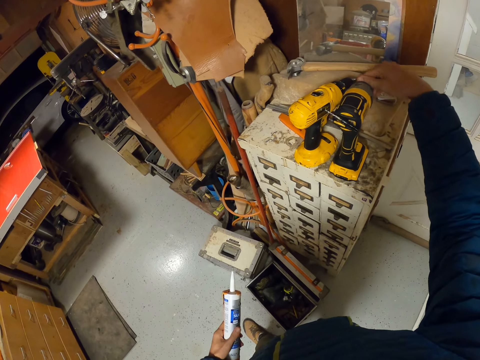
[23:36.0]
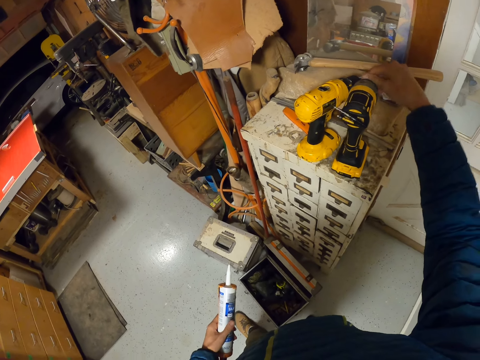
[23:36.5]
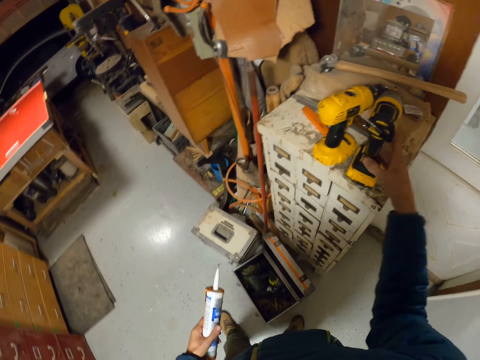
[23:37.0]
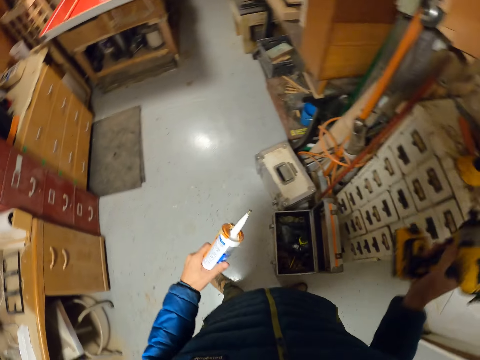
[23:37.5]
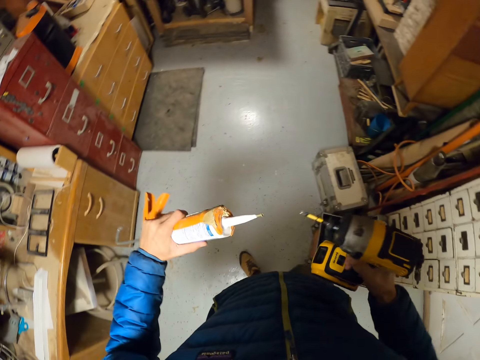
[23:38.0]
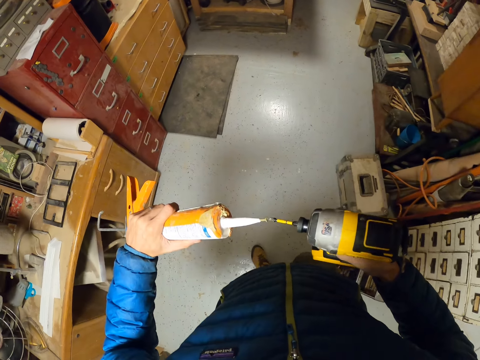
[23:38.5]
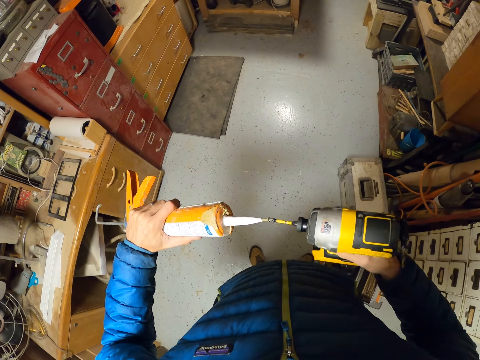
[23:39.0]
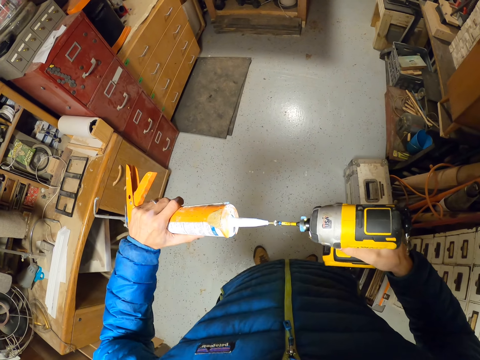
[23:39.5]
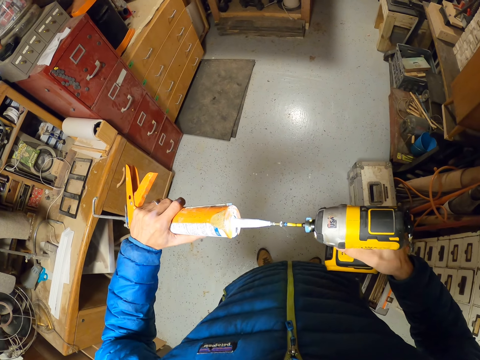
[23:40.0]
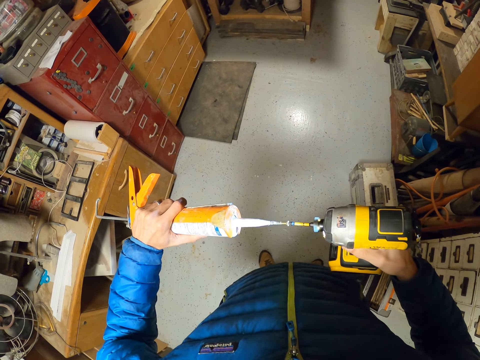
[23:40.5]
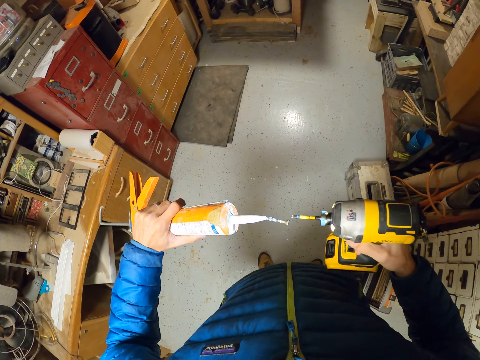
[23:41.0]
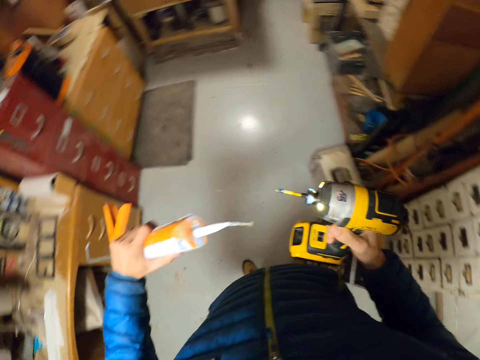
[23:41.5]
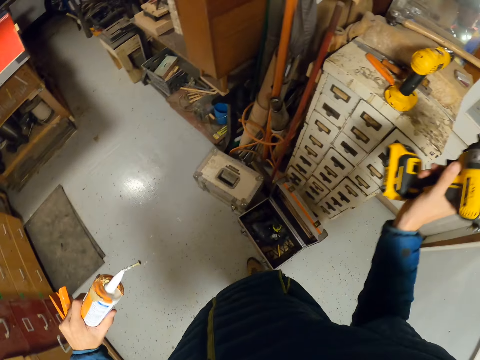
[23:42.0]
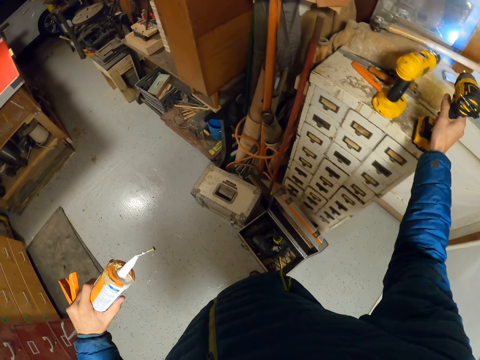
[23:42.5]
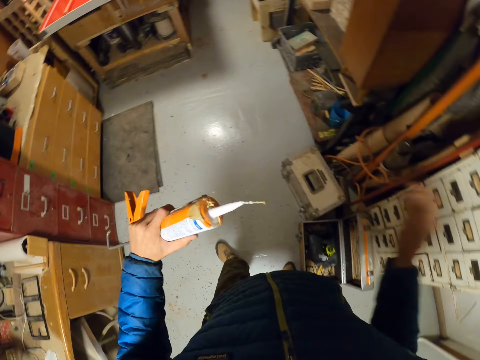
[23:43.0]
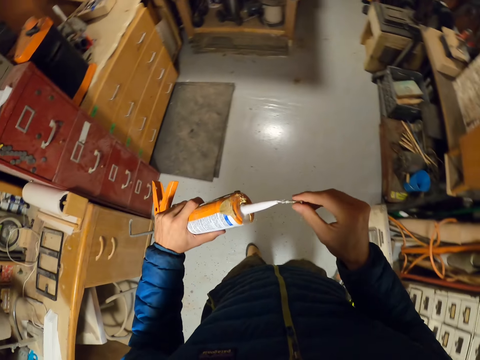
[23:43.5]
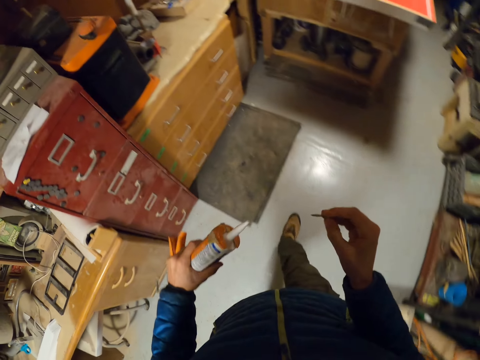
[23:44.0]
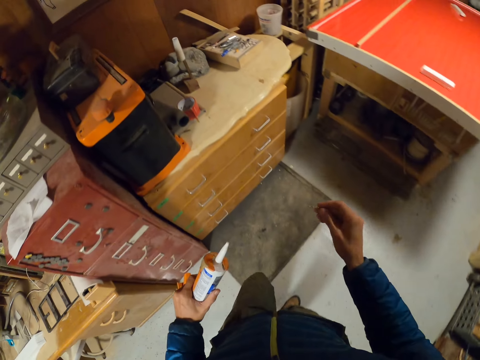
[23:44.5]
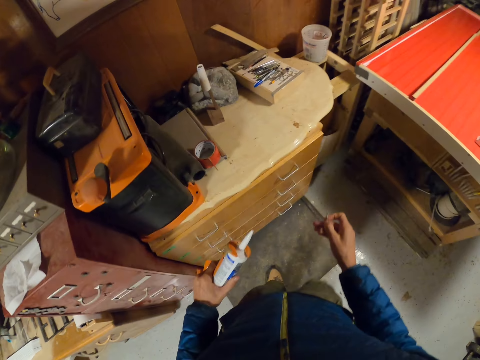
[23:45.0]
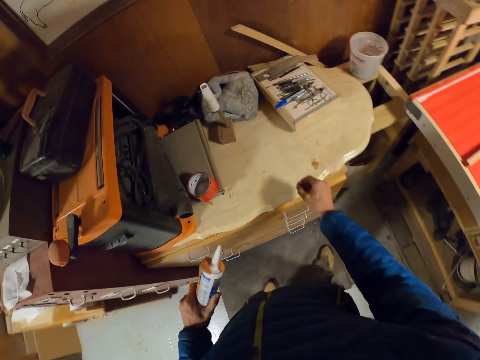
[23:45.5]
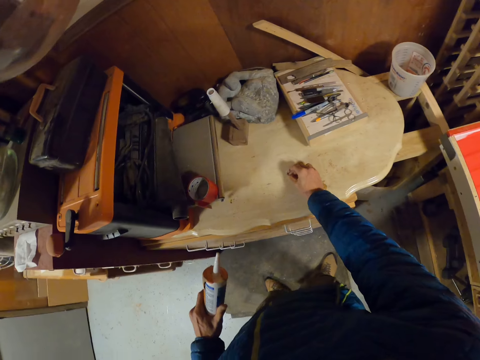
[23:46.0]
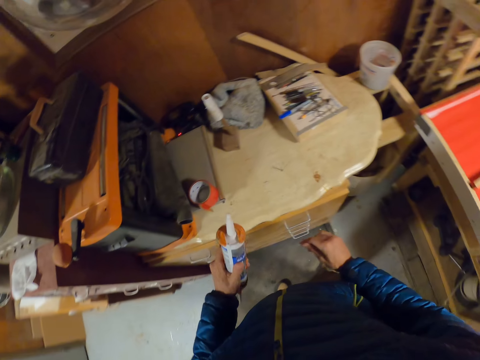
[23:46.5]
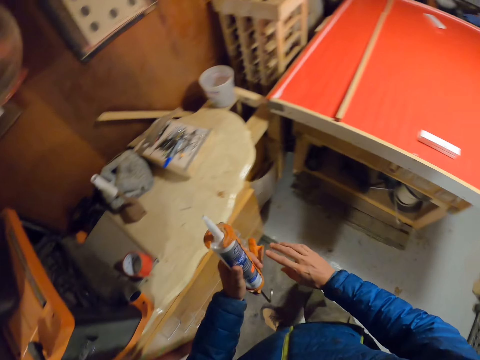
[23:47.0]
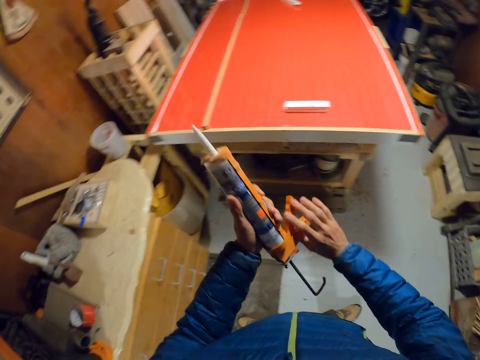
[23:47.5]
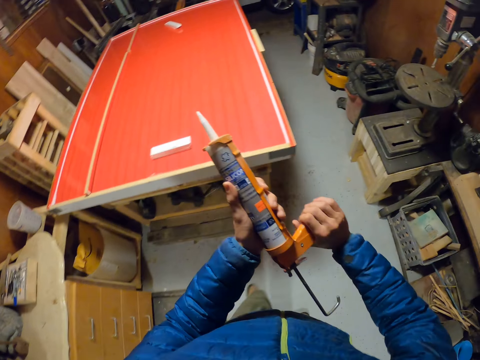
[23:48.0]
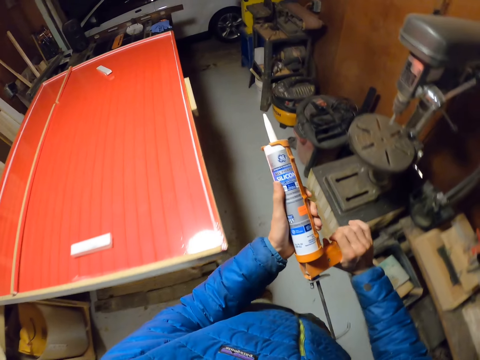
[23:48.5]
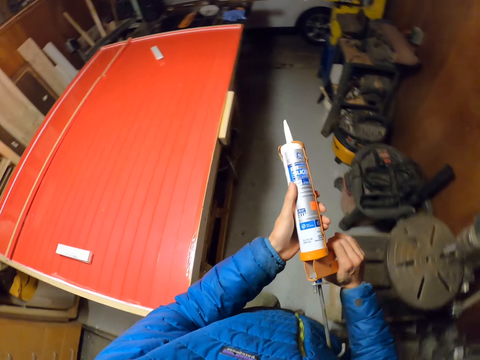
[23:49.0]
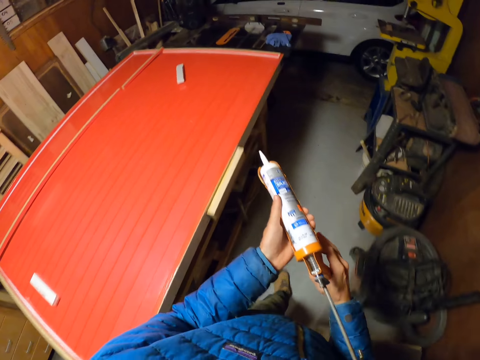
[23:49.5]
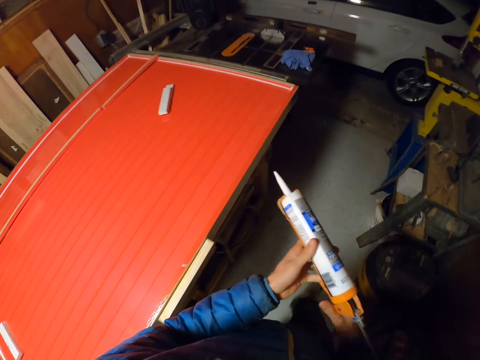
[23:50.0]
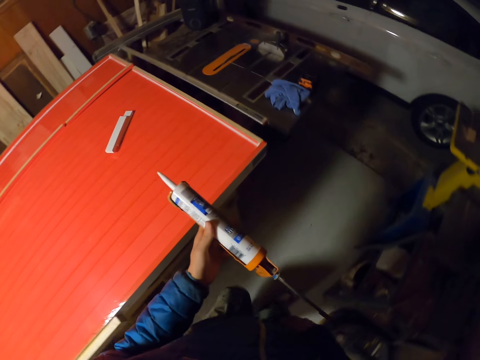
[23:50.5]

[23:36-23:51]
The camera wearer picks another glue gun or nail gun from the shelf. He unscrews the nail from the adhesive gun. He pumps glue from the other glue gun into the first glue gun. He places the nail gun on the topmost part of the cabinets. He removes a pin or nail from the first glue gun with his right hand. He walks towards the structure. He places the nail on the topmost part of the drawer with his left hand. He holds the adhesive gun with both his hands. He walks to the other side of the structure.

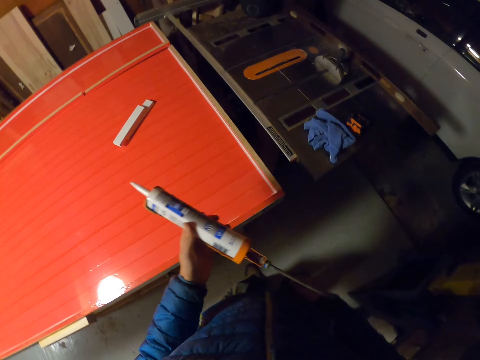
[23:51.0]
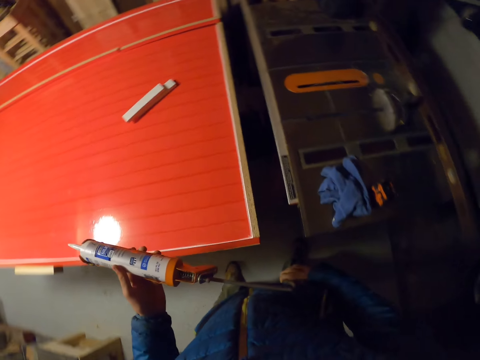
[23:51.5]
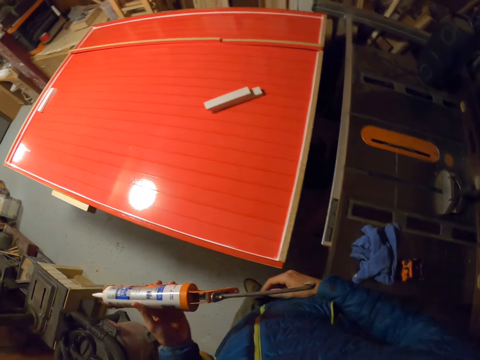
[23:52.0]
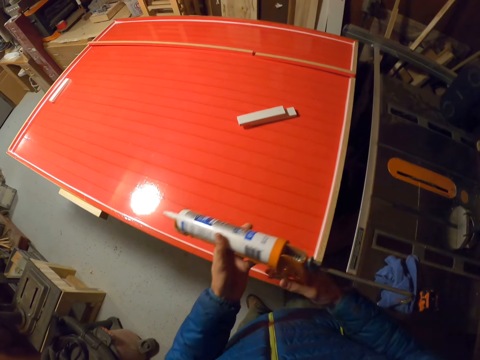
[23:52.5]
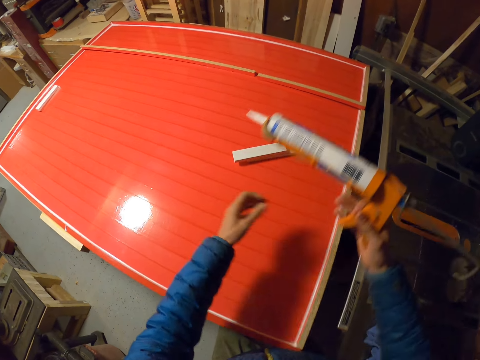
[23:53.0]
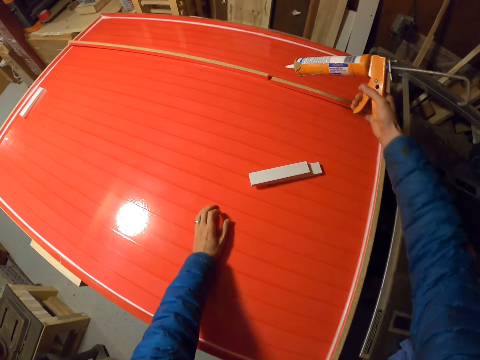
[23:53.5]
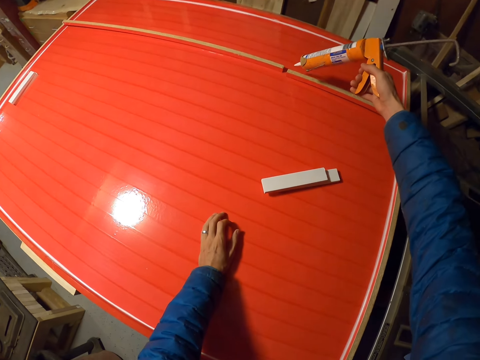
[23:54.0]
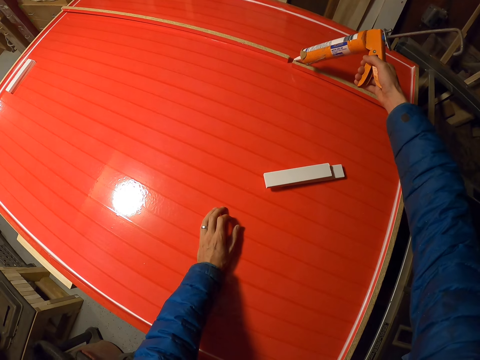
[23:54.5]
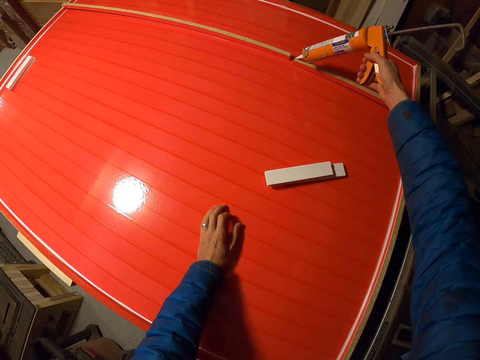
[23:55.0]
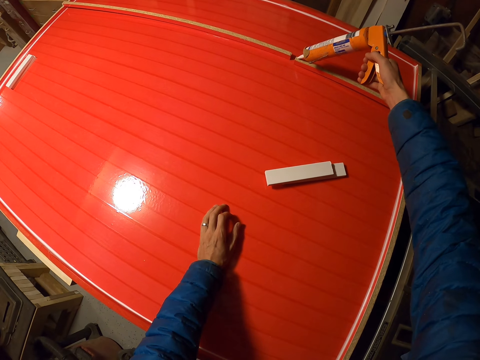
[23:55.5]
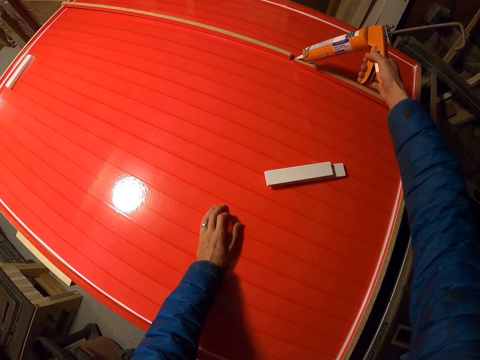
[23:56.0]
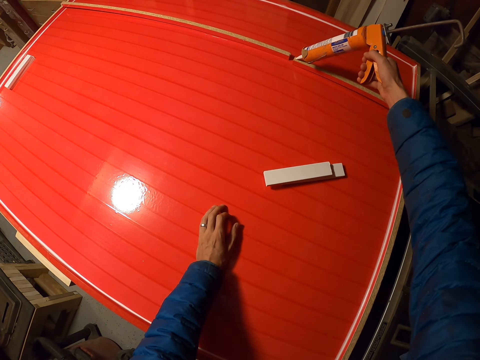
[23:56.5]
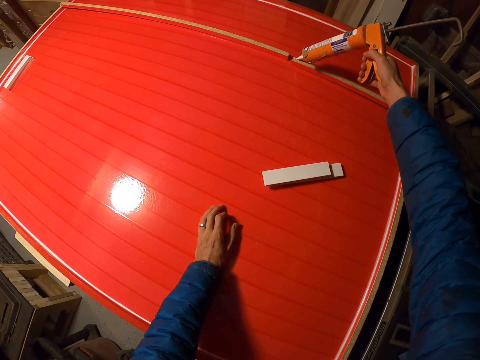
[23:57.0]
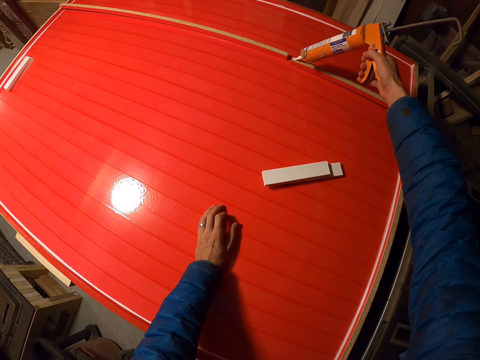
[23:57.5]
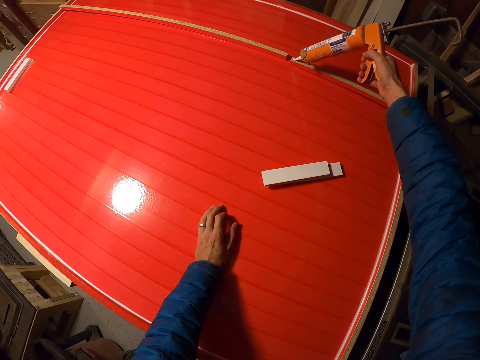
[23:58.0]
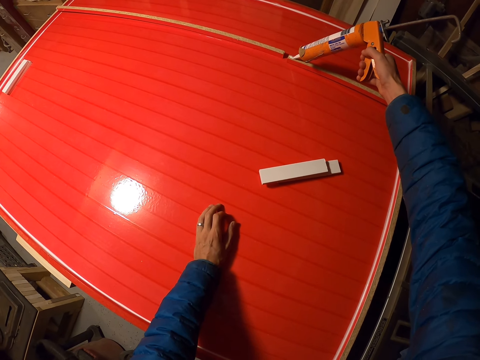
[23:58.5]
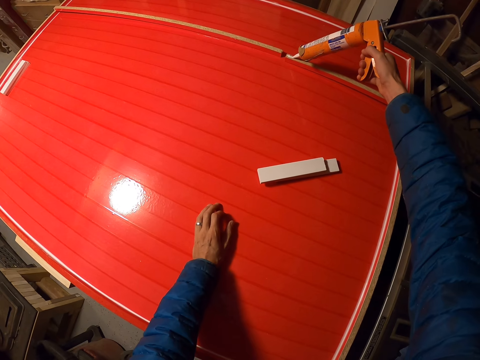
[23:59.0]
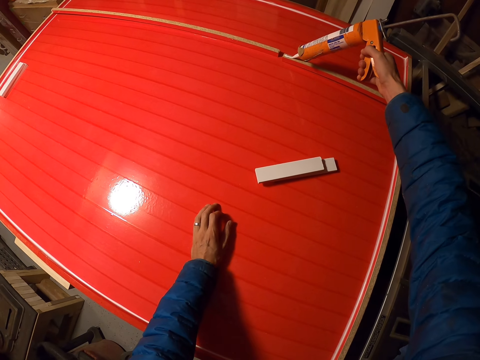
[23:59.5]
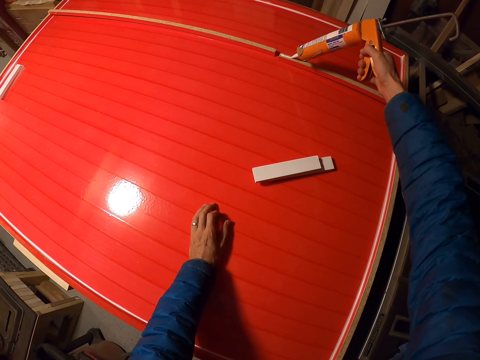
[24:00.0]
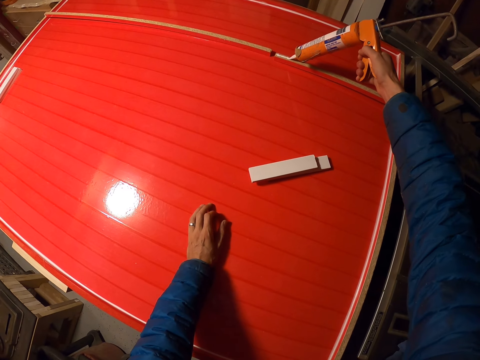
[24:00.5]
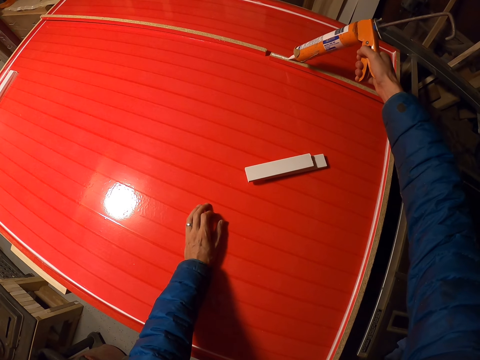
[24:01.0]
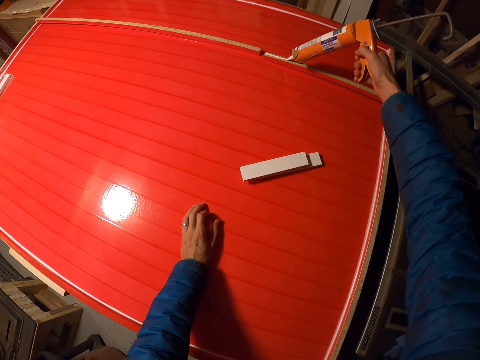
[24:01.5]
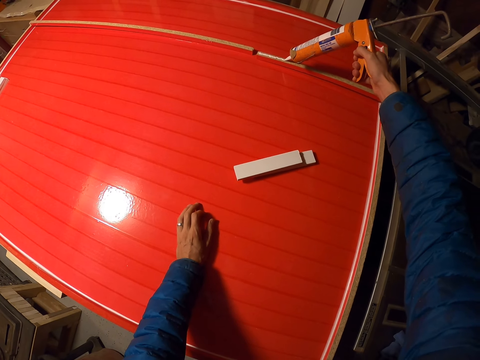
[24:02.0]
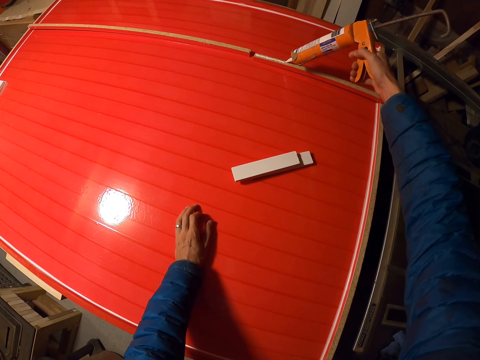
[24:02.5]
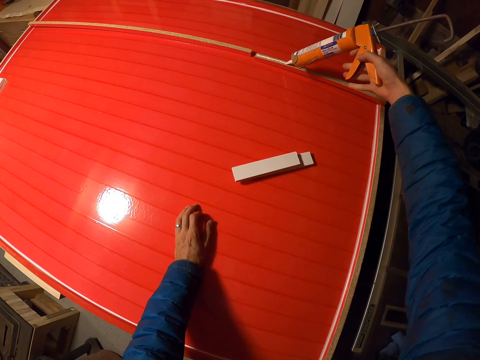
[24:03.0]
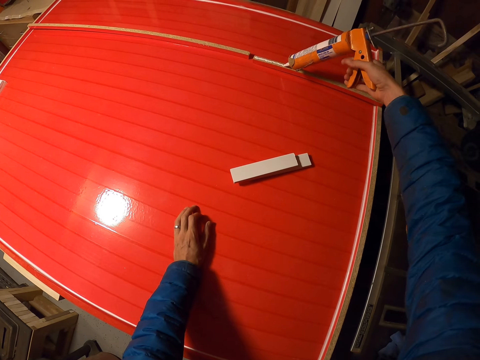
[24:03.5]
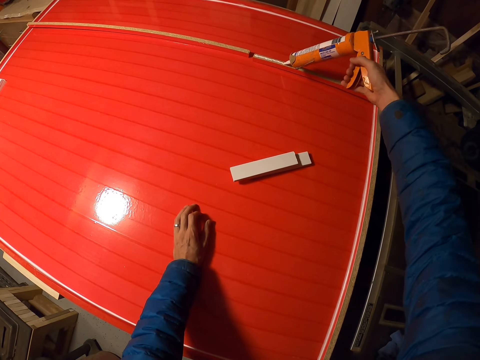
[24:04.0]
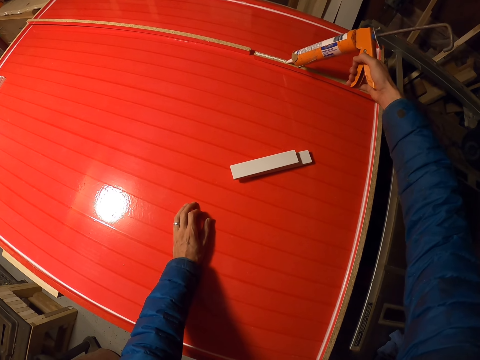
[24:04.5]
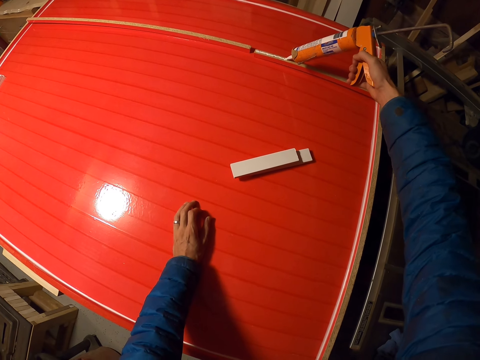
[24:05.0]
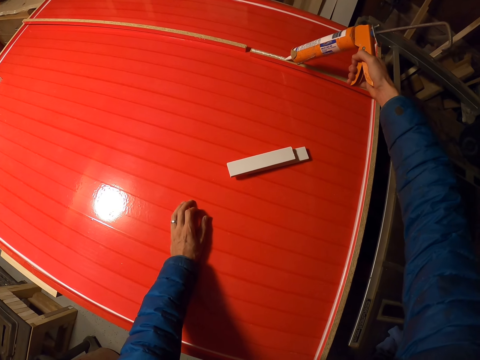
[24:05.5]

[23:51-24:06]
The camera wearer passes the glue gun or contact adhesive gun to his right hand. He places his left hand on the structure. He applies adhesive on the piece of wood with the contact adhesive gun.
